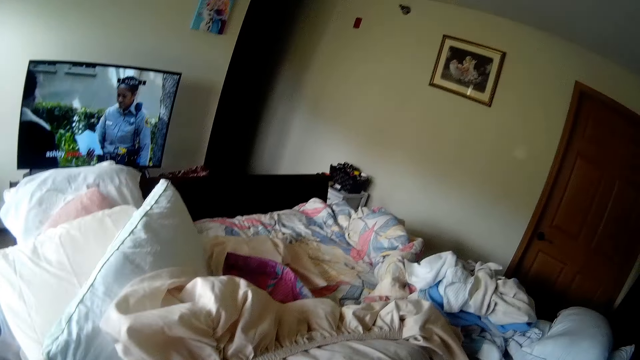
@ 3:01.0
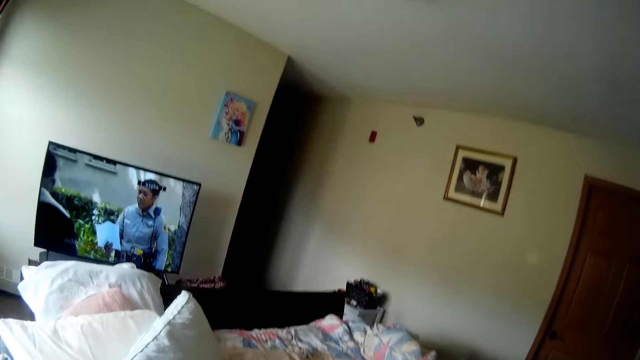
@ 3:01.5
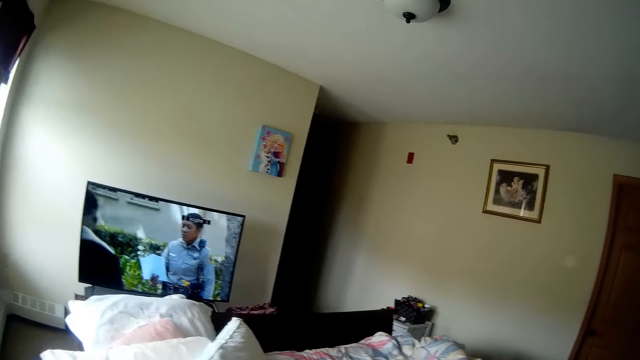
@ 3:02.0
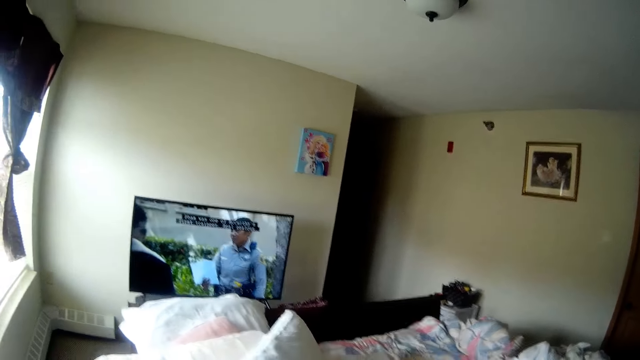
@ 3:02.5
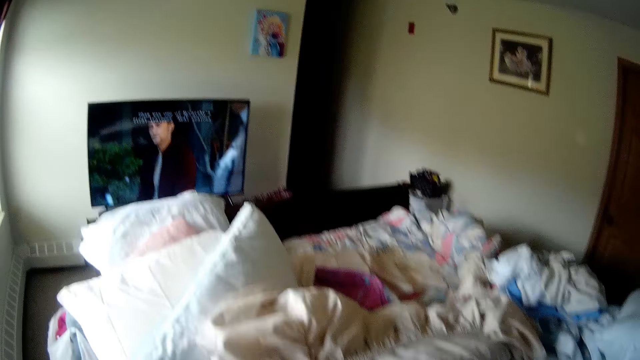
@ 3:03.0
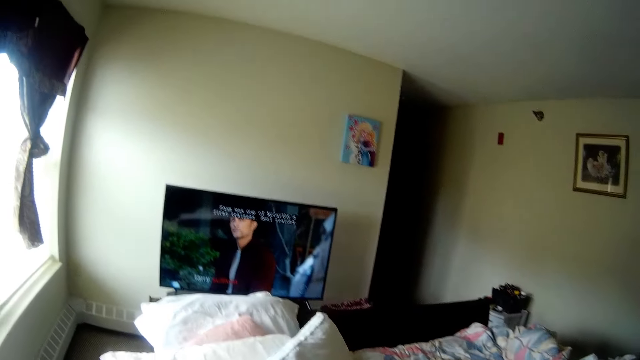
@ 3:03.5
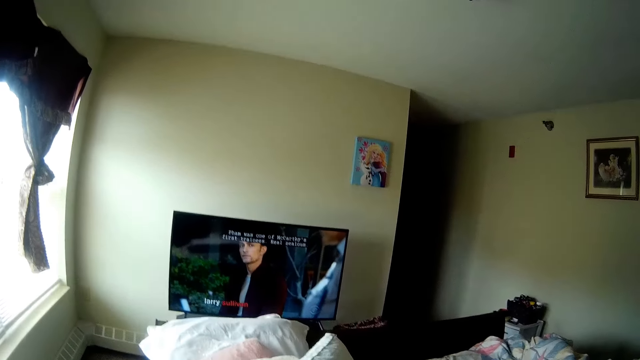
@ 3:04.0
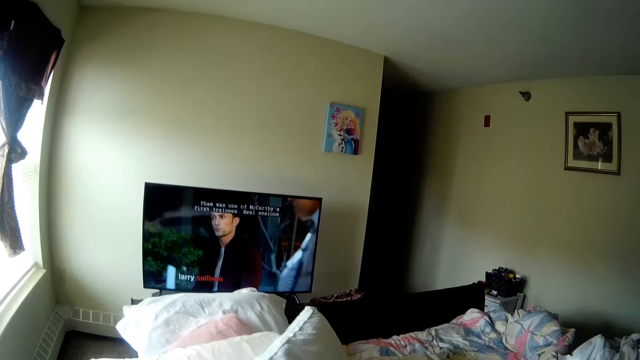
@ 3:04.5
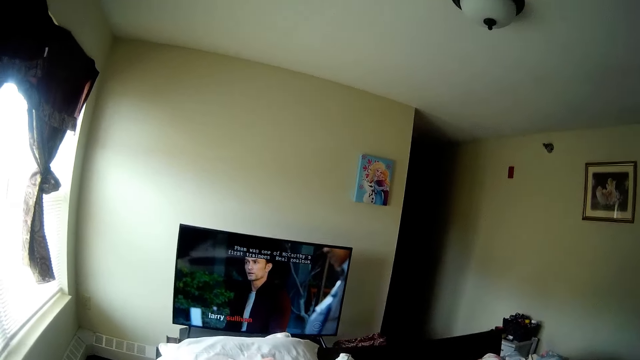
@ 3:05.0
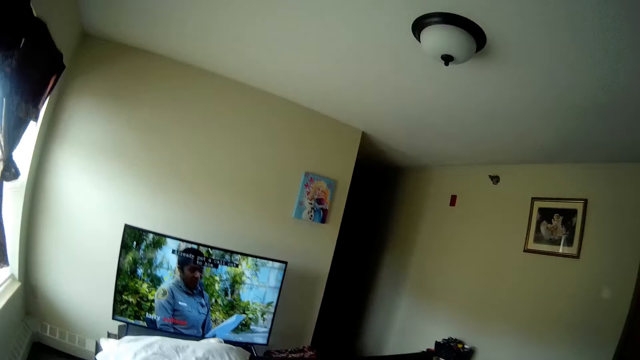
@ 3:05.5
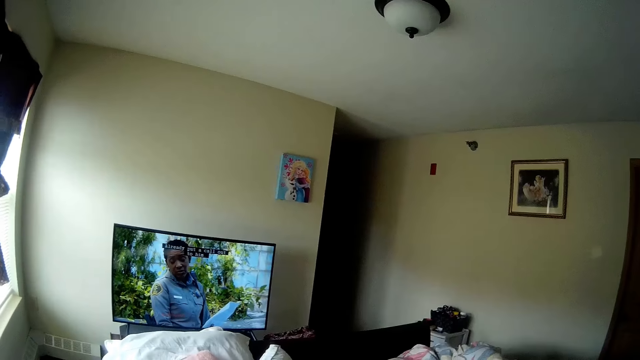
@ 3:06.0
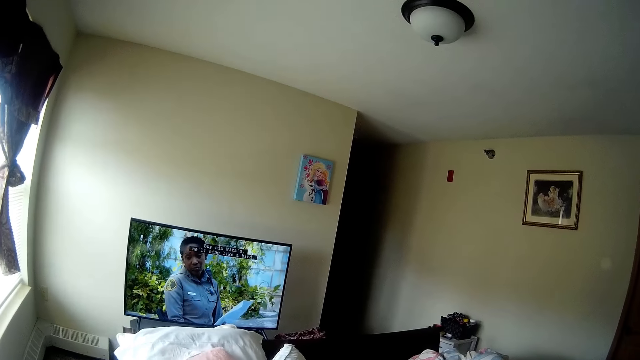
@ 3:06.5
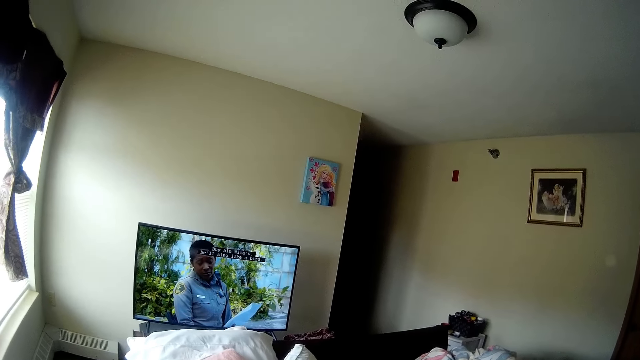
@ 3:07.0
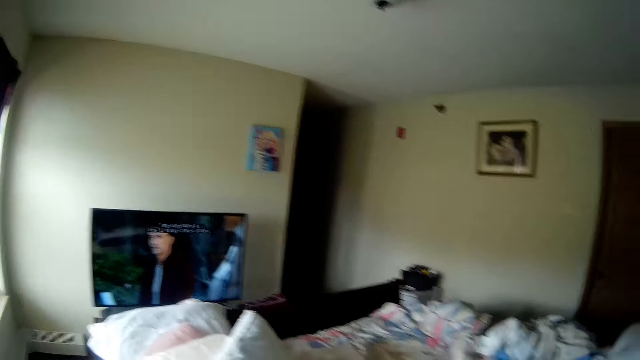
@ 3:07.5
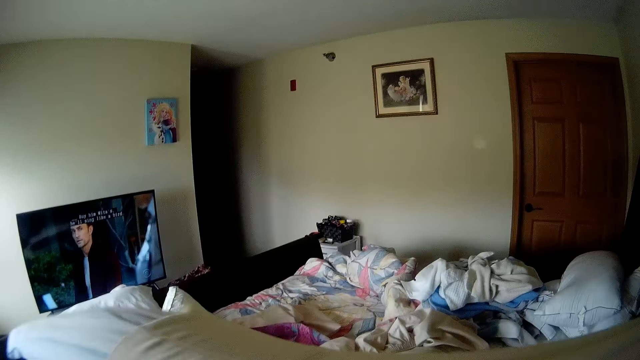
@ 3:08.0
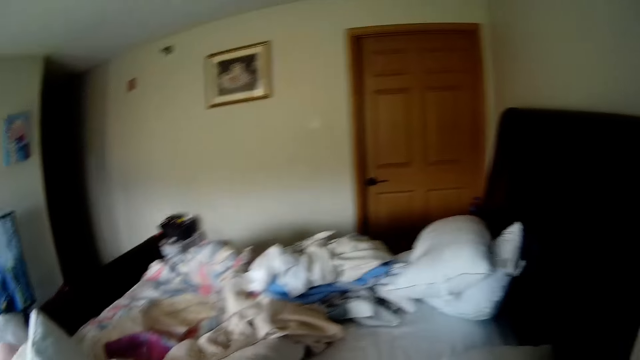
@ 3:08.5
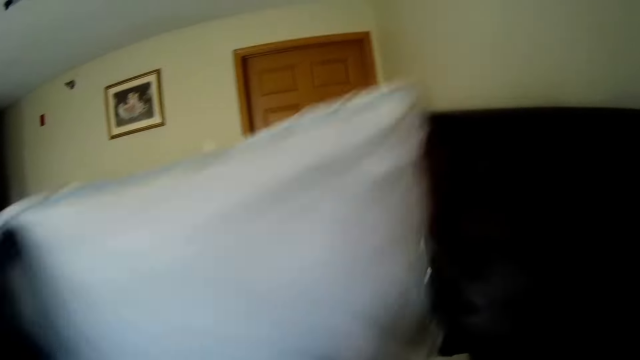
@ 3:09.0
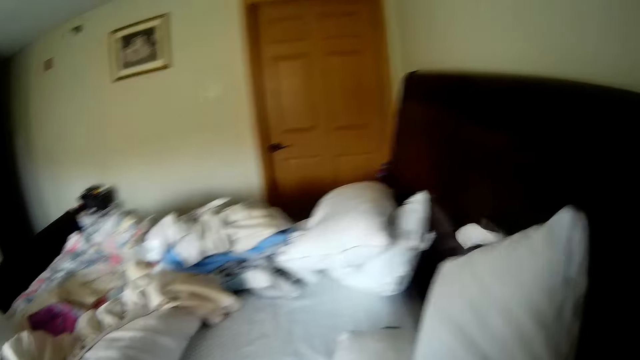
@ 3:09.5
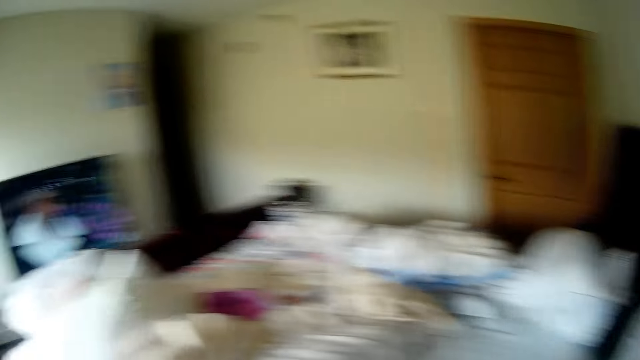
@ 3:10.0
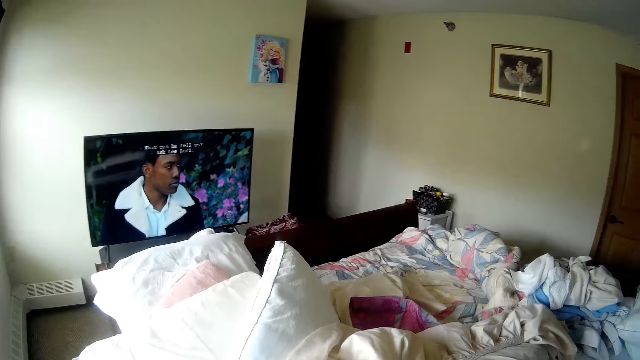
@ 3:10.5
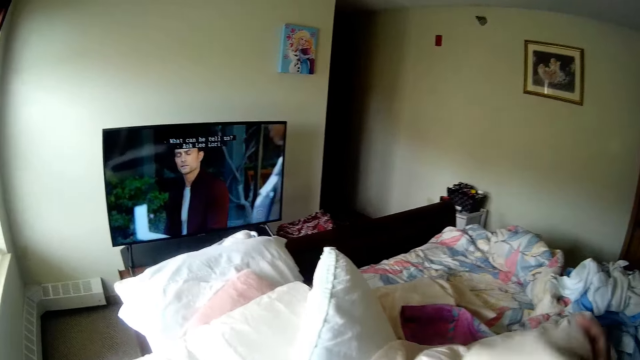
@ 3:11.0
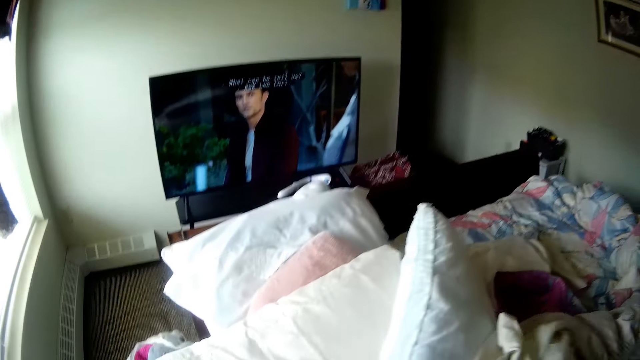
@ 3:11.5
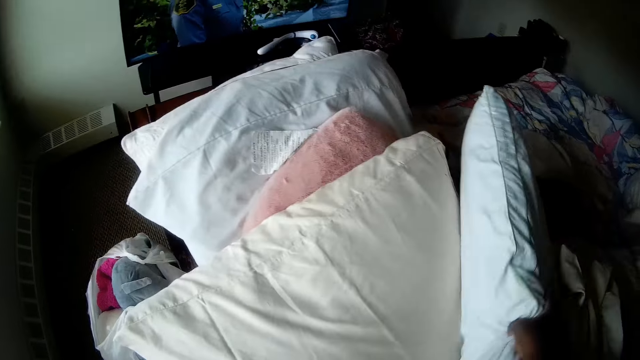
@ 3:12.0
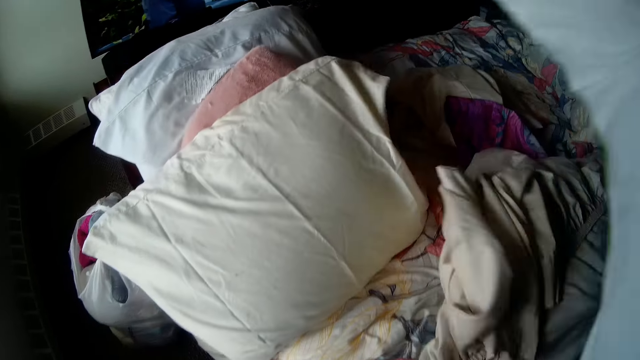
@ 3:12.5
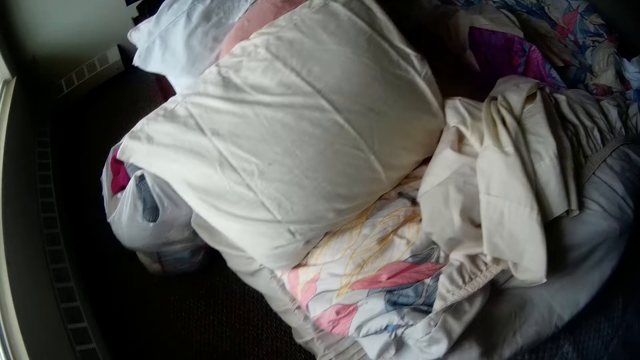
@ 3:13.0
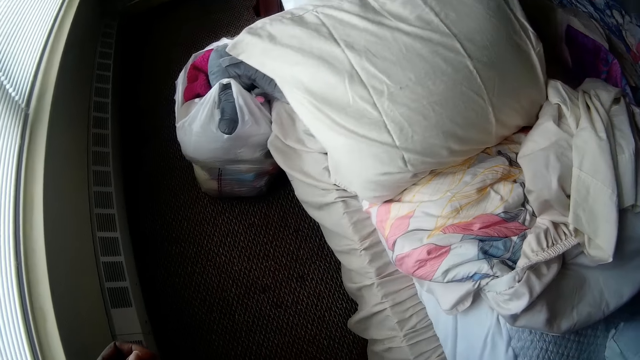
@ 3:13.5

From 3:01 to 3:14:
The camera wearer arranges the bed. She removes the pillowcase on a pillow with her right hand. She drops the pillow on the bed with her right hand. She drops the pillowcase on the bed with her right hand. She picks up a pillow from the bed with her right hand.

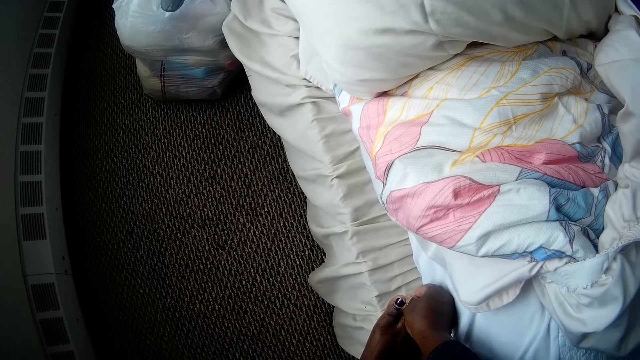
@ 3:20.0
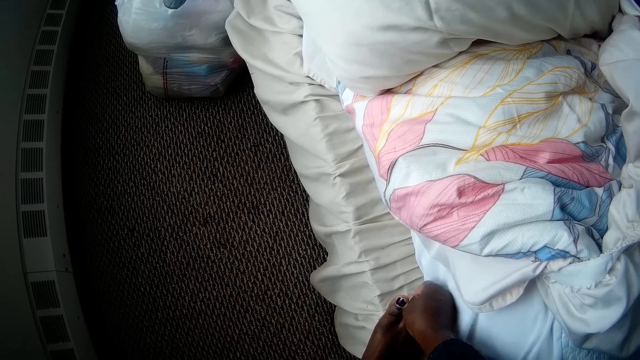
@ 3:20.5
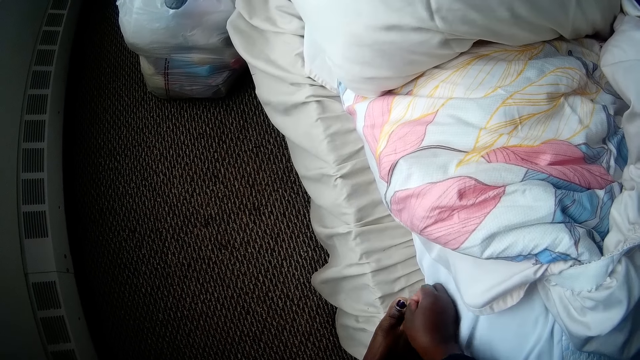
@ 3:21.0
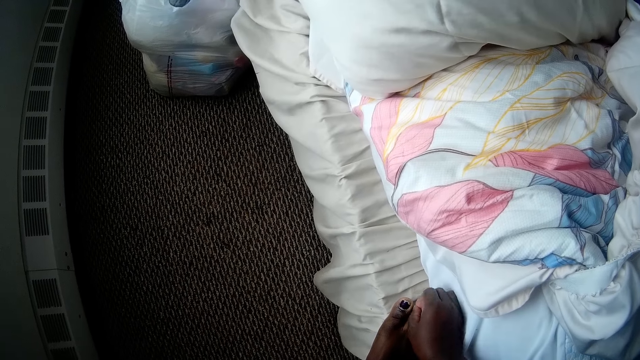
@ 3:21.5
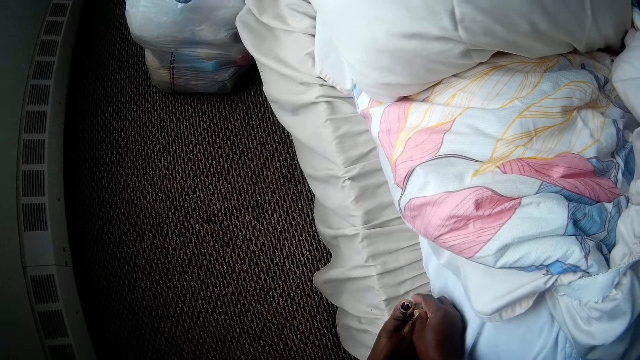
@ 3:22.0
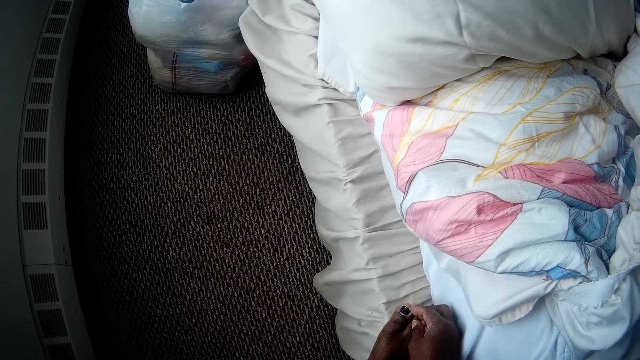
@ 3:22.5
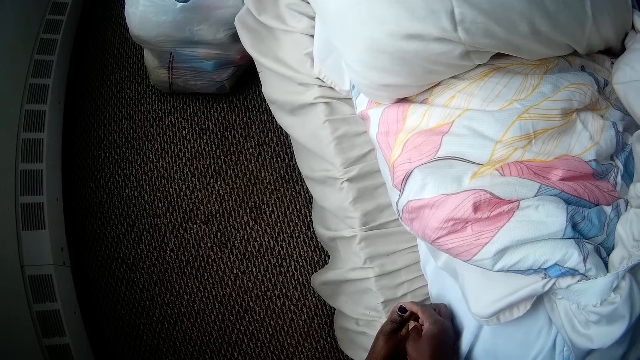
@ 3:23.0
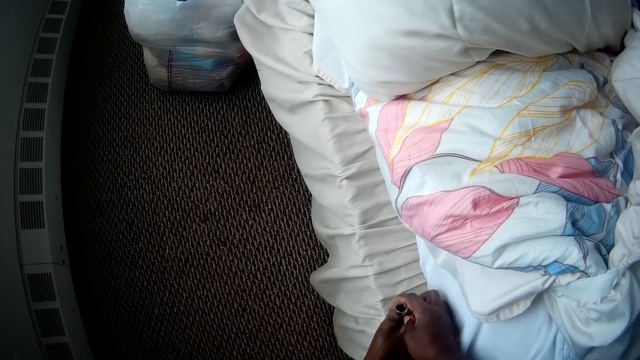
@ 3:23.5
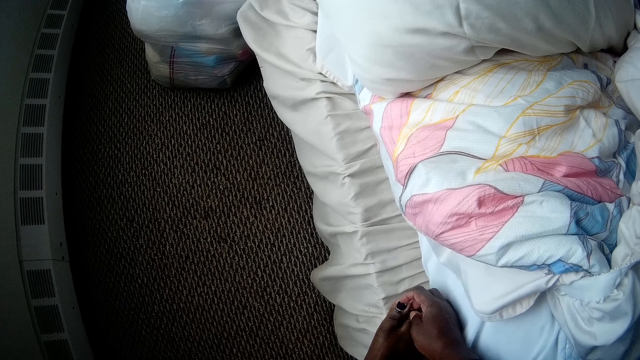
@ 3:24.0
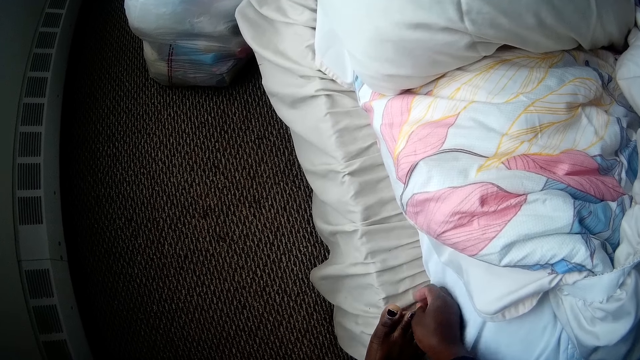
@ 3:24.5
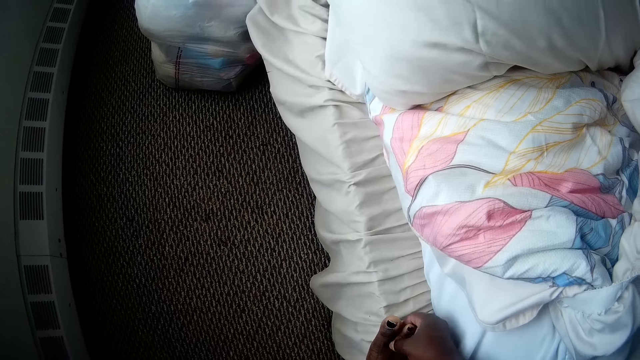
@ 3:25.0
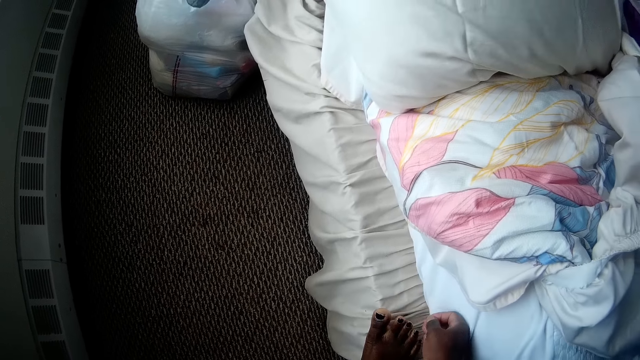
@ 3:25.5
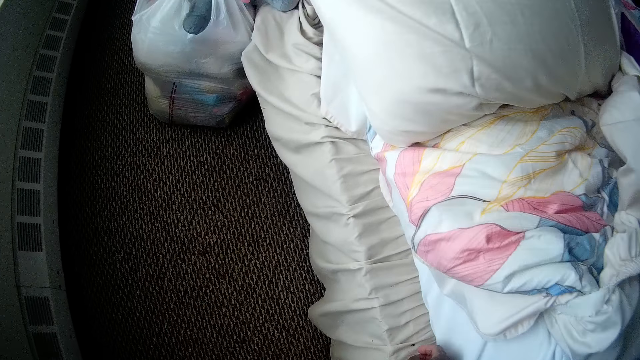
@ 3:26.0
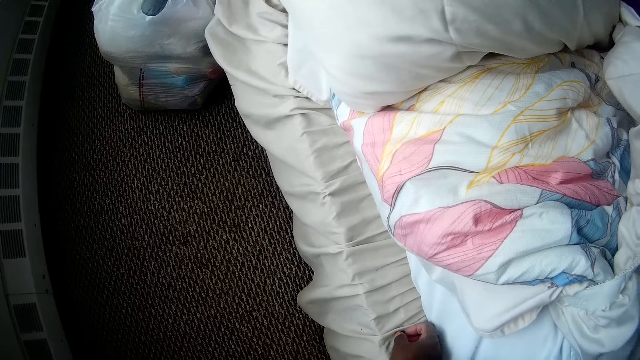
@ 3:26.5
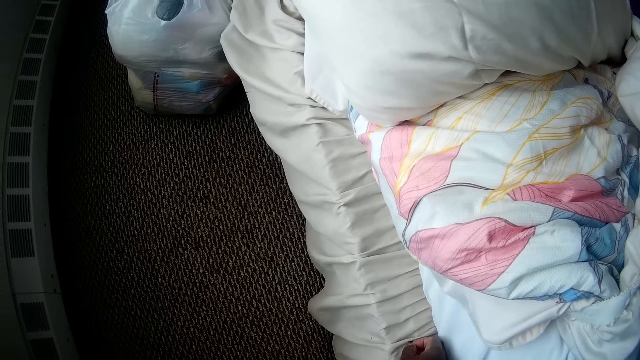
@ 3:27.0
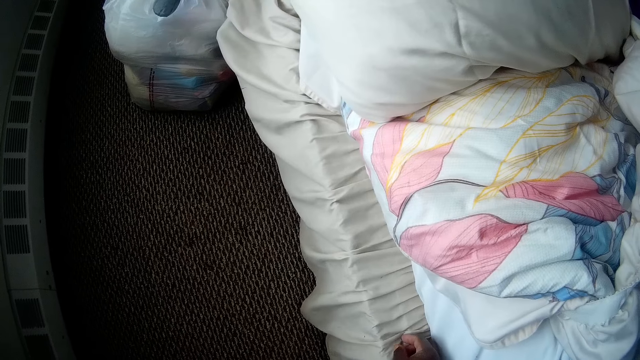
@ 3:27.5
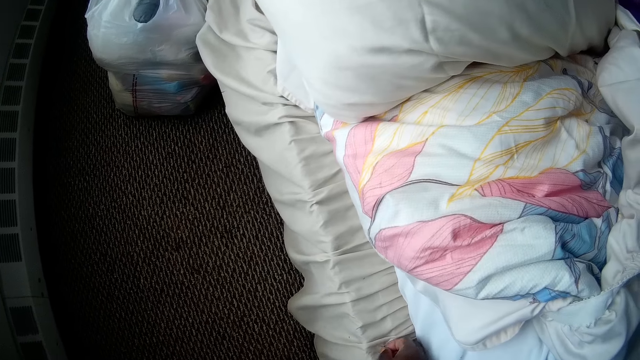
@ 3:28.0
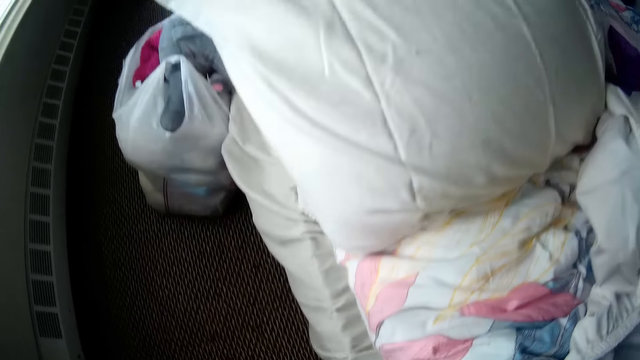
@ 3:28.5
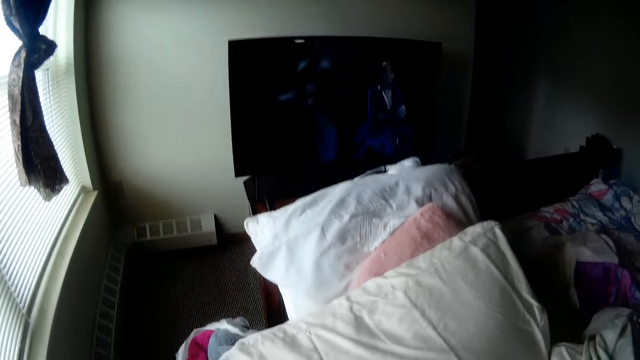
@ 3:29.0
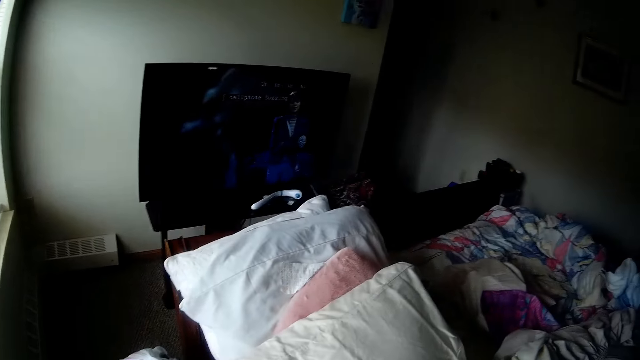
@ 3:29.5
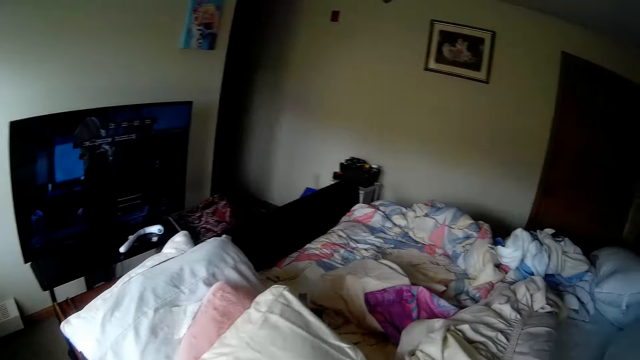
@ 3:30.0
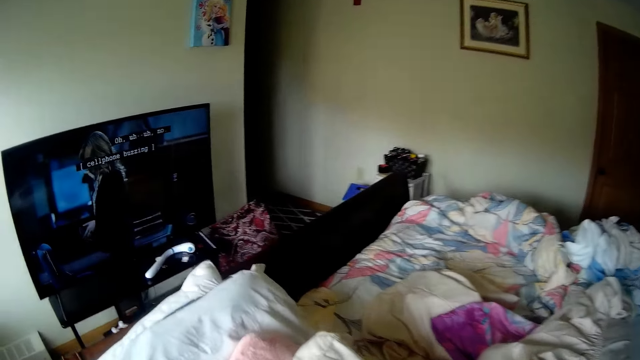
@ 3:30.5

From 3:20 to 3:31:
The camera wearer touches the feet. She picks up a nail from the bed frame with her right hand.
